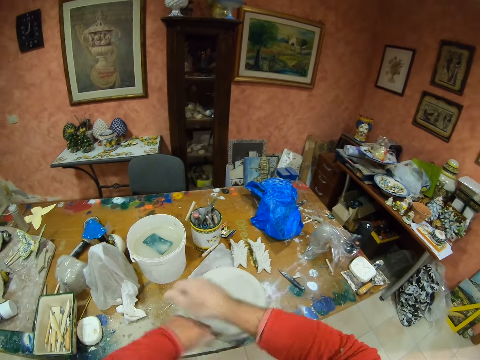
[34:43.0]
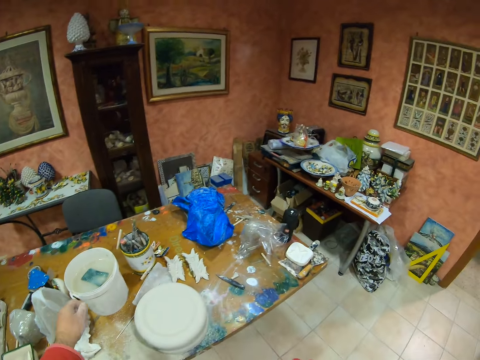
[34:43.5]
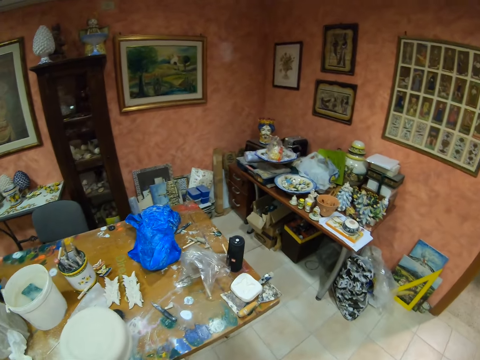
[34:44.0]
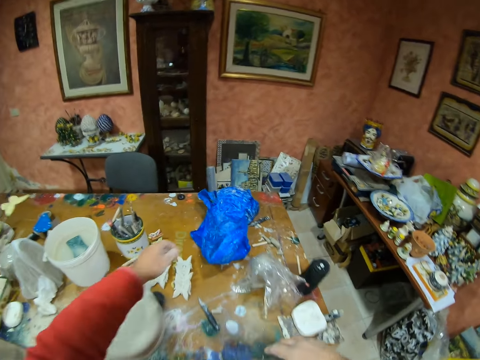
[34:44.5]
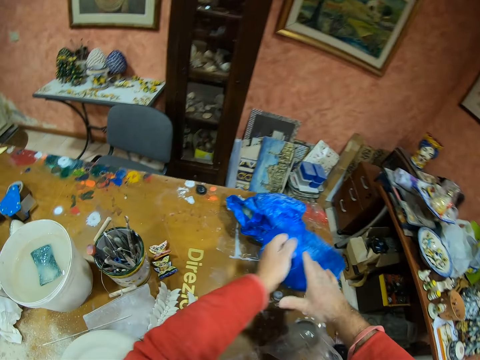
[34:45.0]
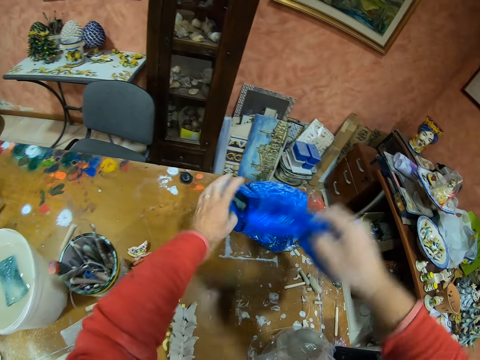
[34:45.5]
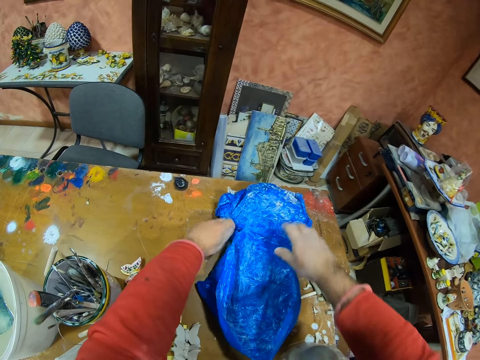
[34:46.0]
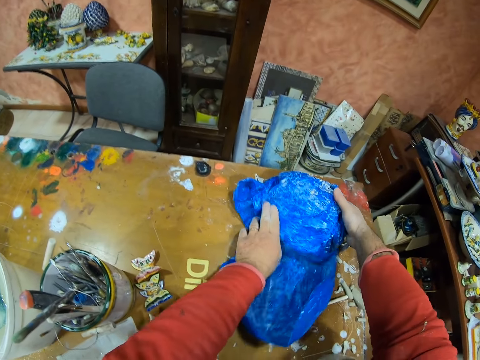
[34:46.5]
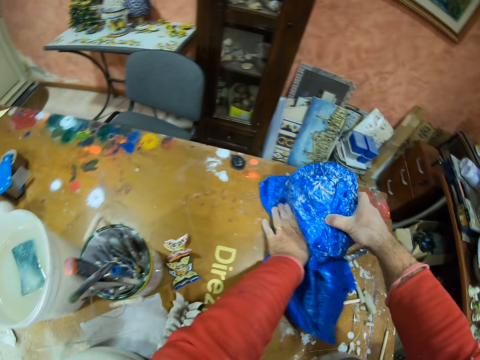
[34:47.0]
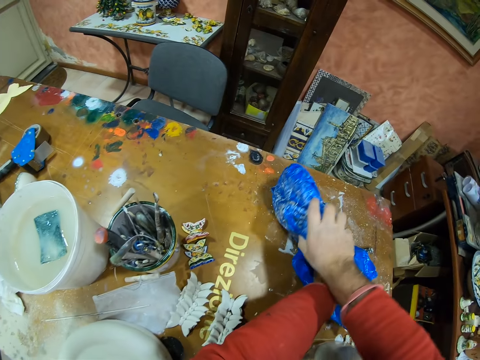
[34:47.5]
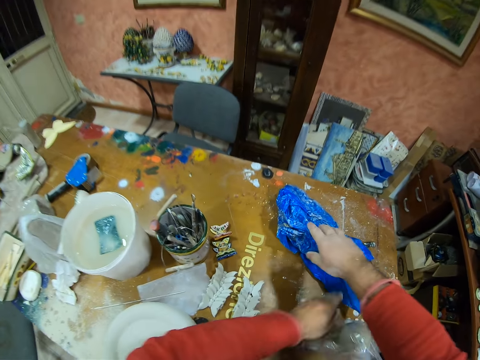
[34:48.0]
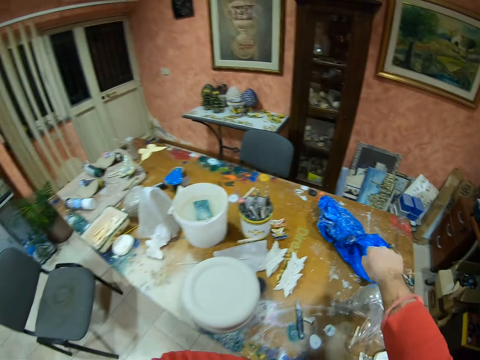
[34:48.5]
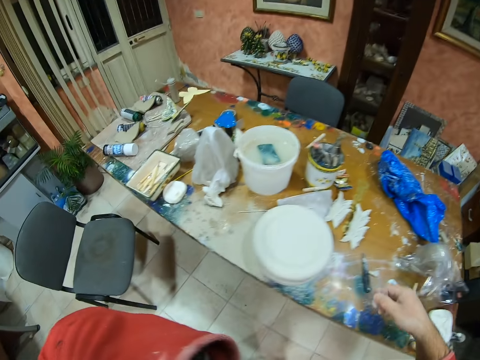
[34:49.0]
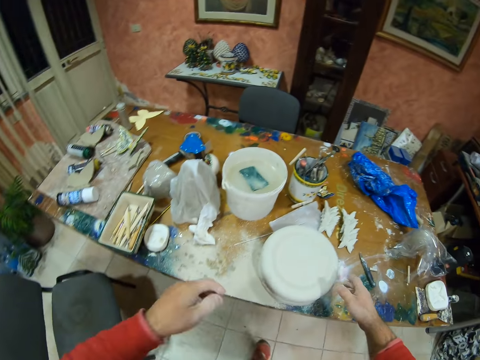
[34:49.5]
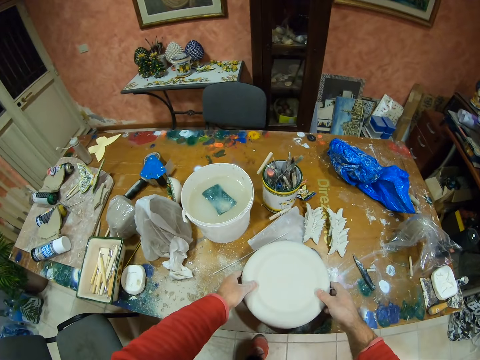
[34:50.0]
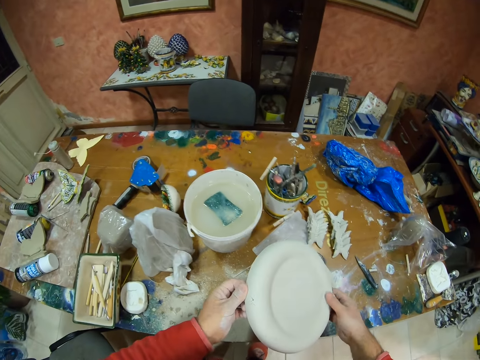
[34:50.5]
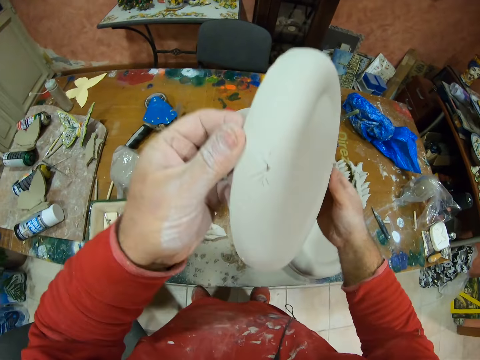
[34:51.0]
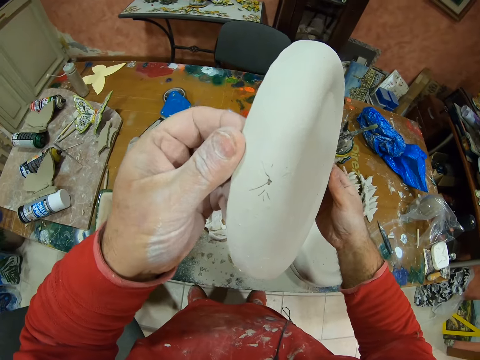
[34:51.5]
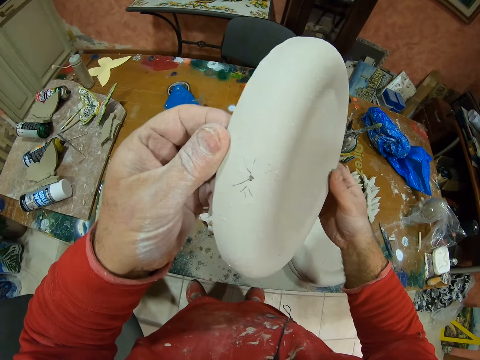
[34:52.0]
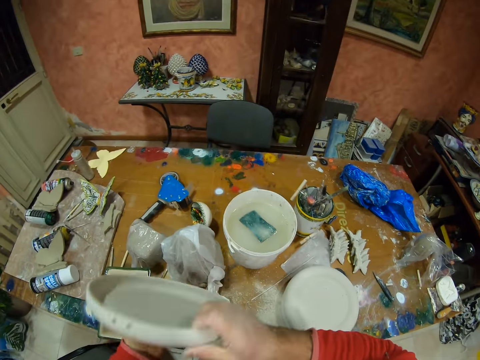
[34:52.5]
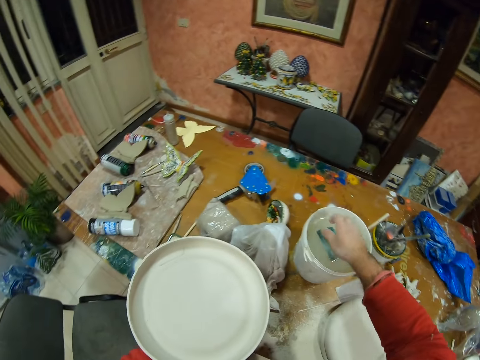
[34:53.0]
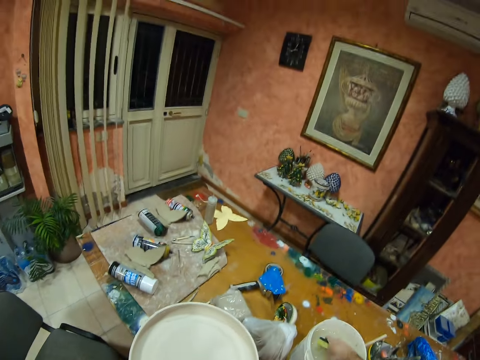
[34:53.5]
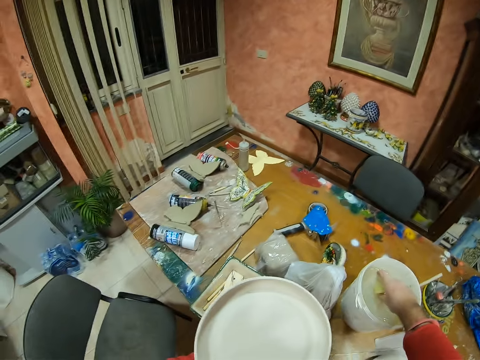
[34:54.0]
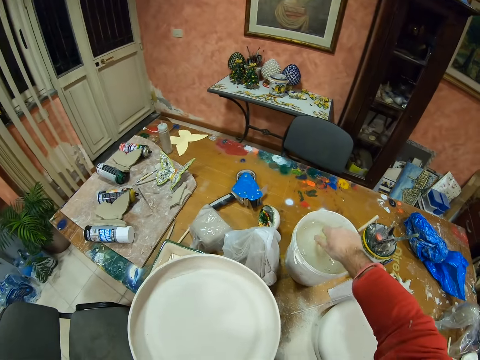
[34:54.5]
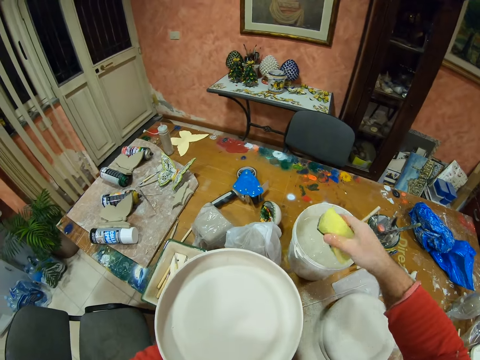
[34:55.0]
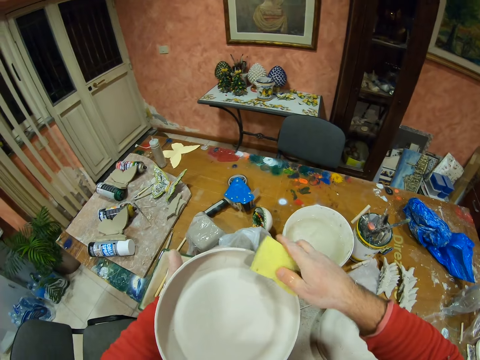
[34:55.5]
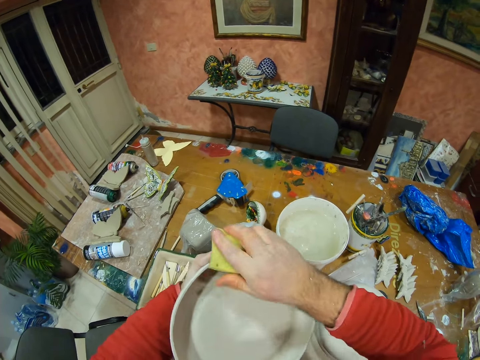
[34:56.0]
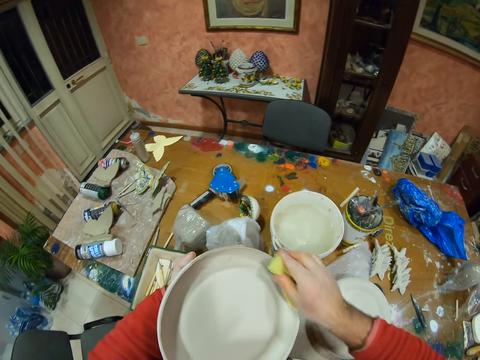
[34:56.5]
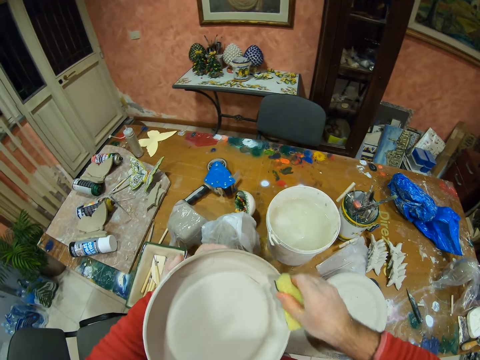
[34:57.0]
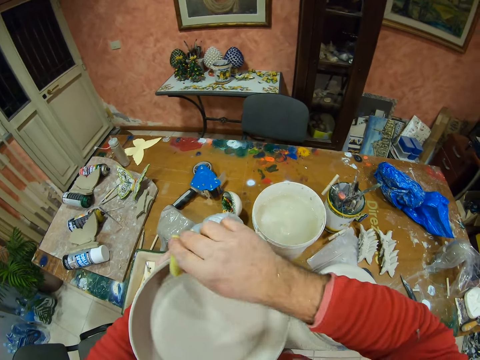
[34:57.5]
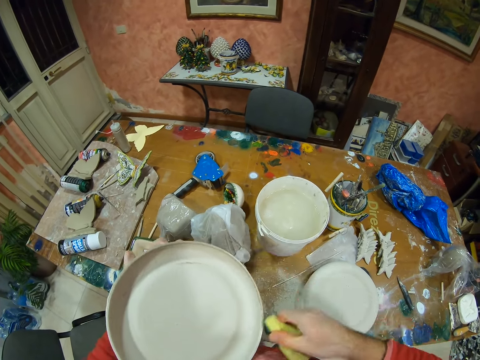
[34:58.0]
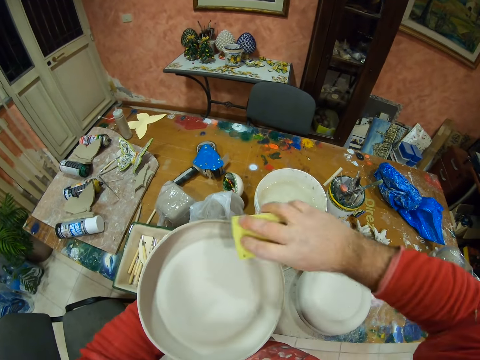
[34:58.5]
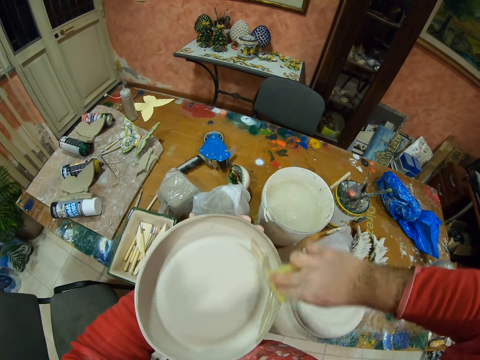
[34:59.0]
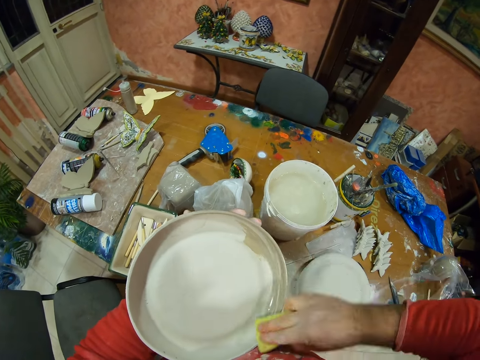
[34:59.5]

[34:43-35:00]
The camera wearer folds a shirt. They cover something. They touch the polythene. They pick up a molding plate or decor. They look at the molding plate. They pick up a polishing sponge. They polish the decor.

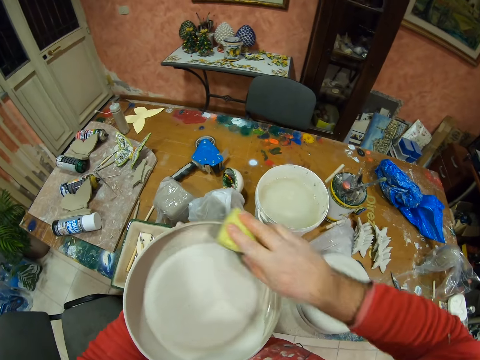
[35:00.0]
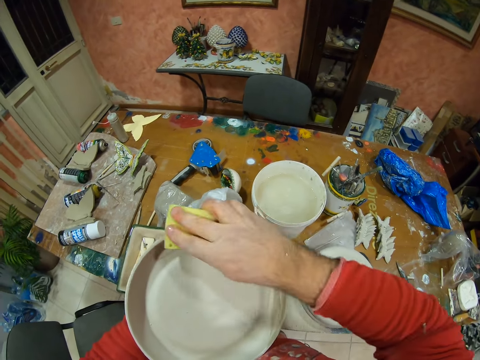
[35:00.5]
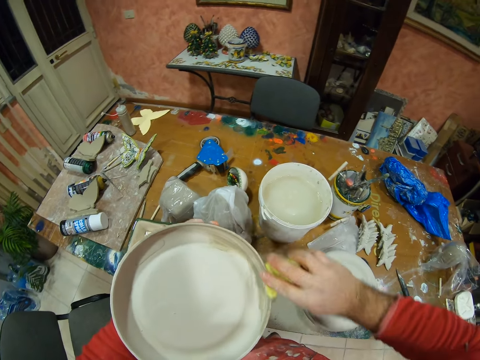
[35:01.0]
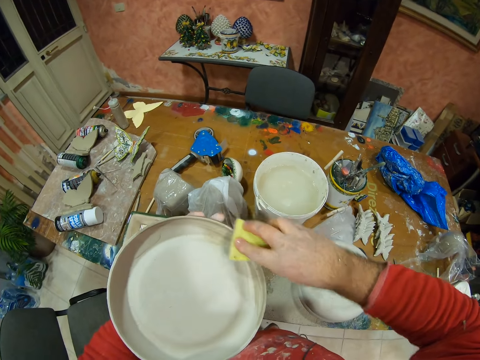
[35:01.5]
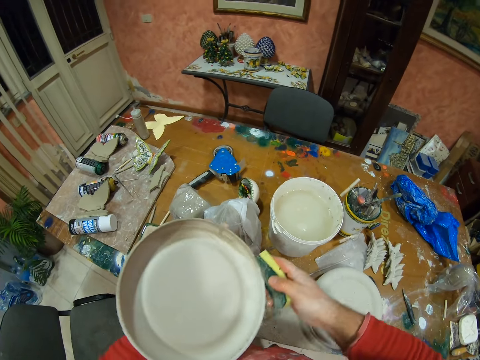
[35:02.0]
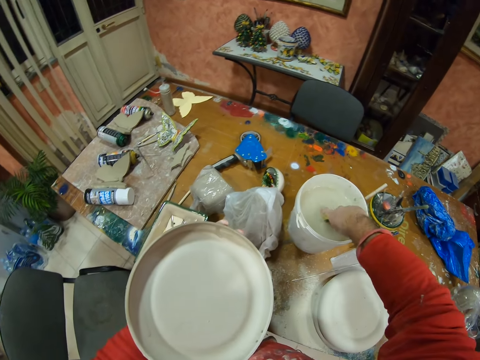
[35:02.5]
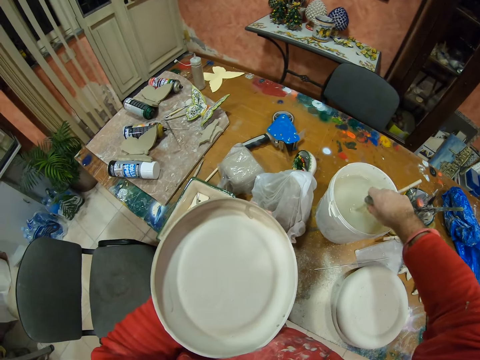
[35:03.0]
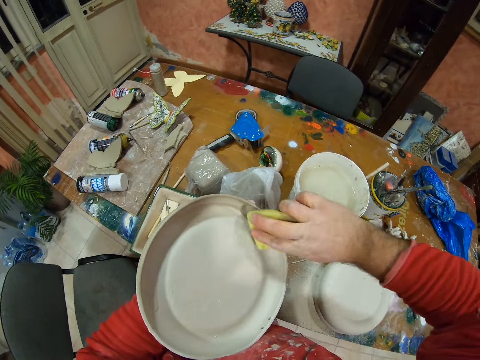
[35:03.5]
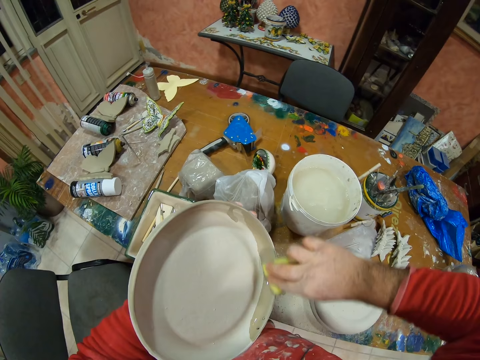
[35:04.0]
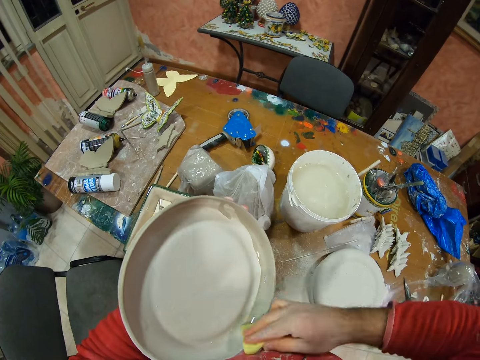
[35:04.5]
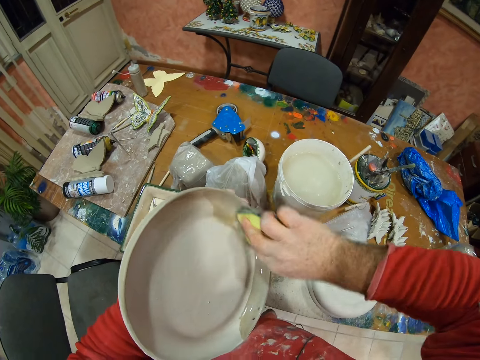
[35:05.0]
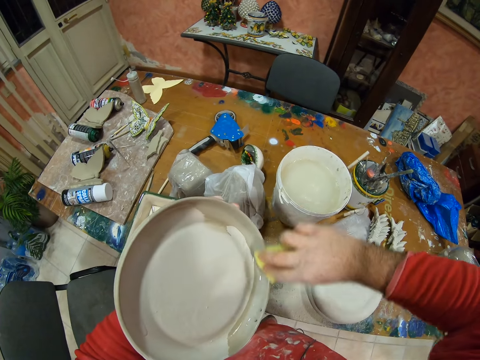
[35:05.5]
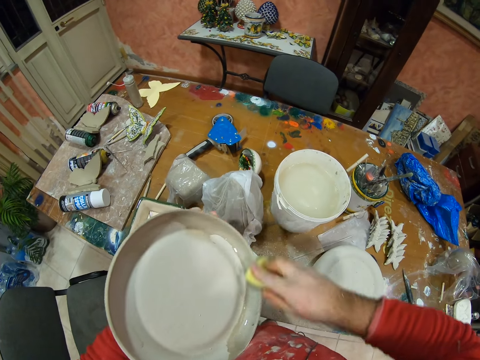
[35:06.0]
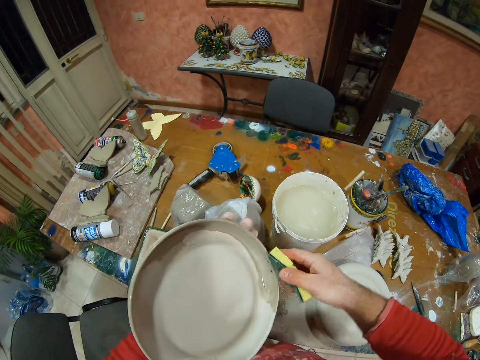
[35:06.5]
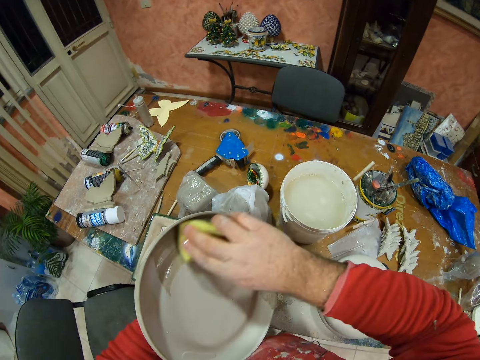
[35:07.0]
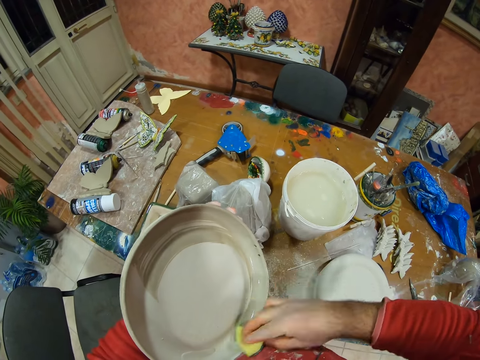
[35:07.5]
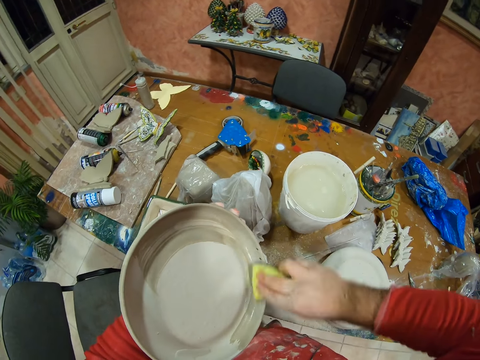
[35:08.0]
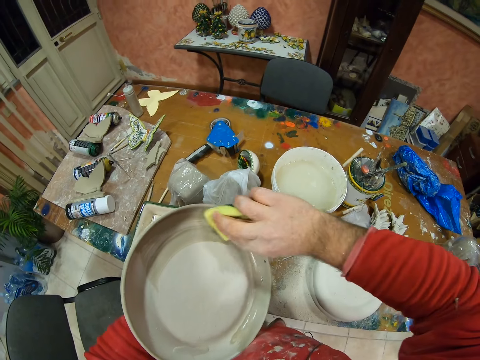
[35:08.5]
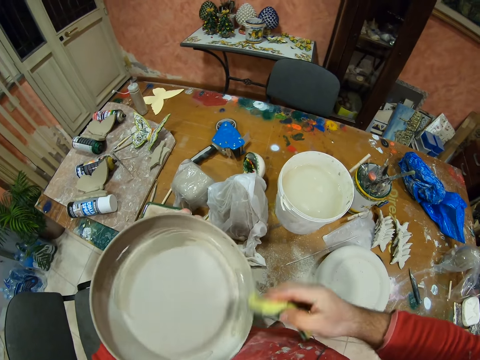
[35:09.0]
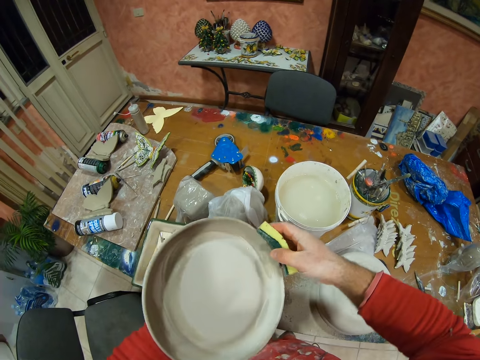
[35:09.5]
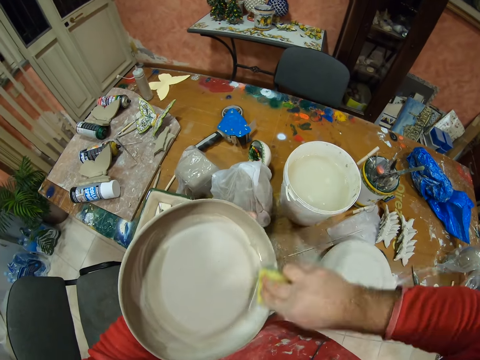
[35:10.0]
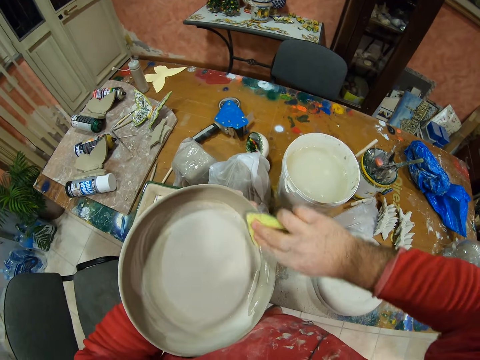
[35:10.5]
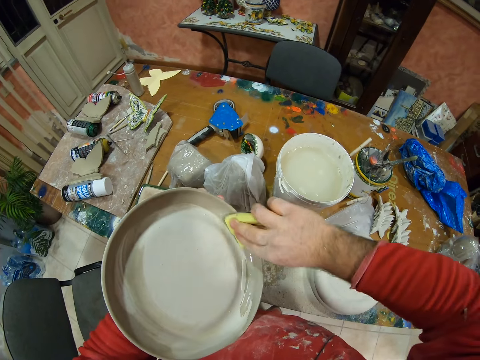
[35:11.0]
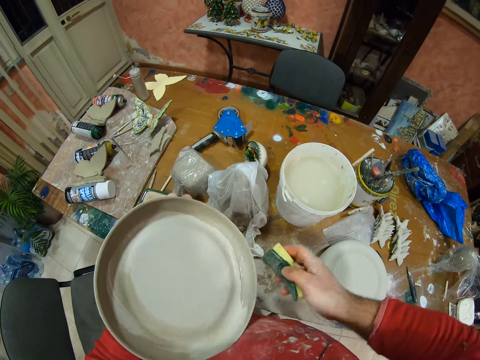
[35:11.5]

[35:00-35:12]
The camera wearer dips the sponge in the water. They polish a decor.
